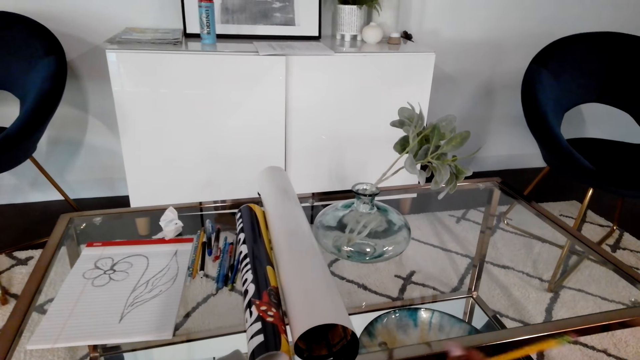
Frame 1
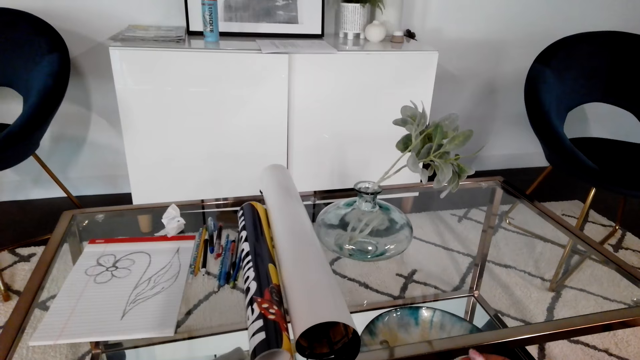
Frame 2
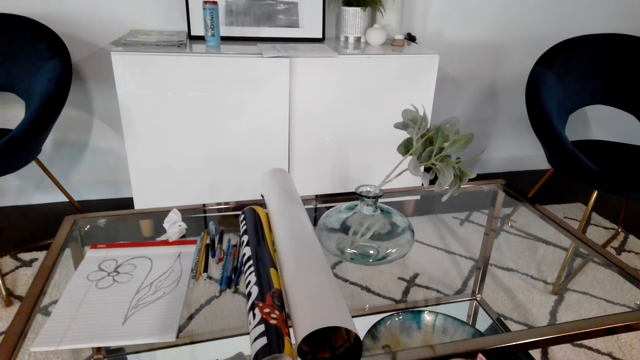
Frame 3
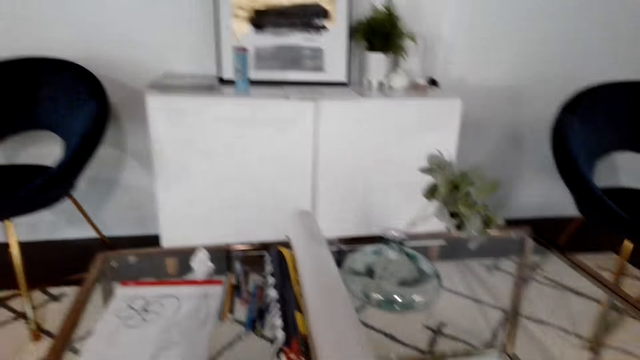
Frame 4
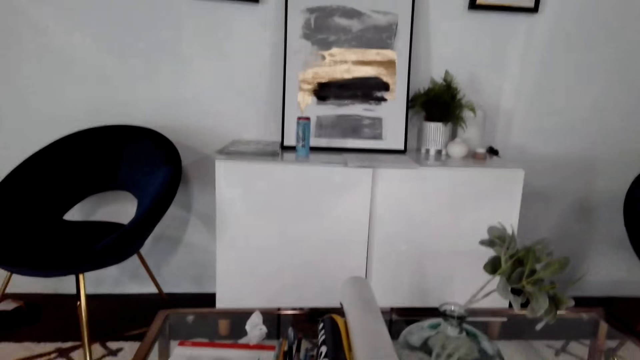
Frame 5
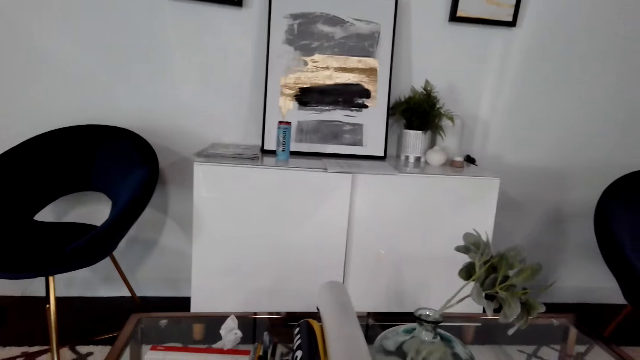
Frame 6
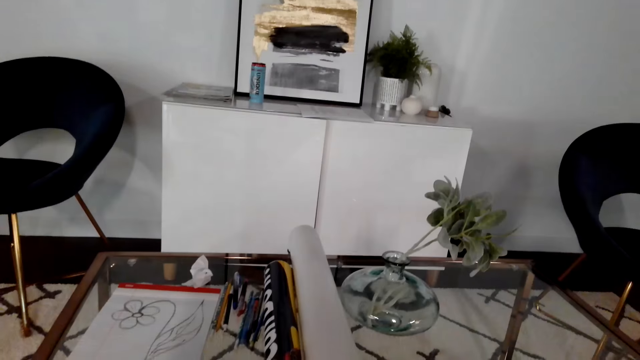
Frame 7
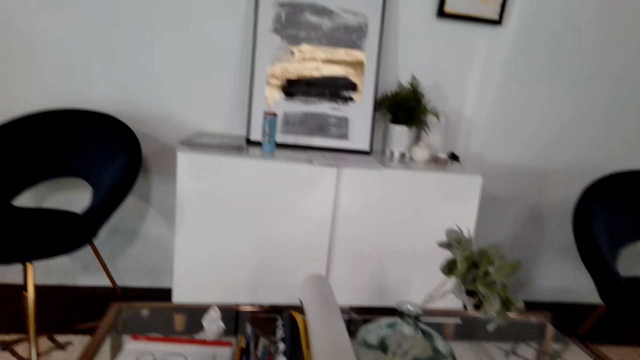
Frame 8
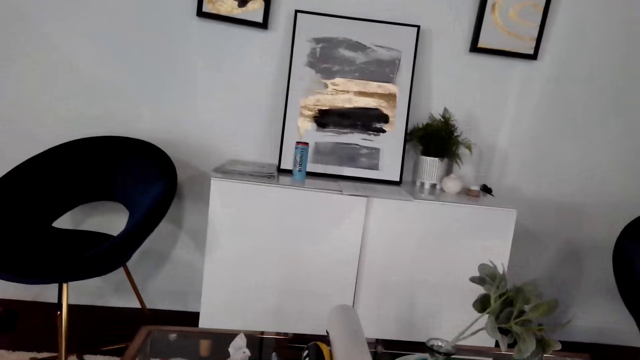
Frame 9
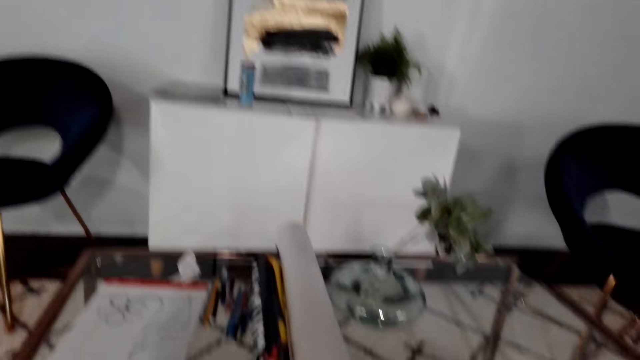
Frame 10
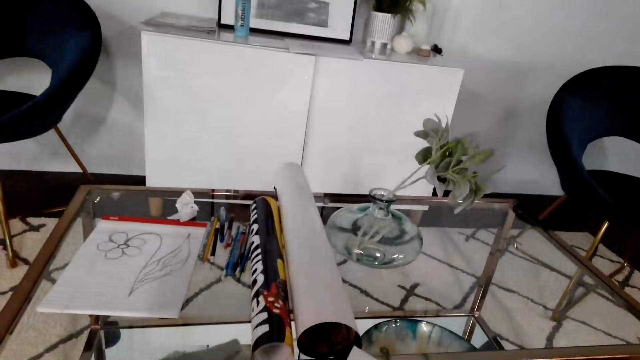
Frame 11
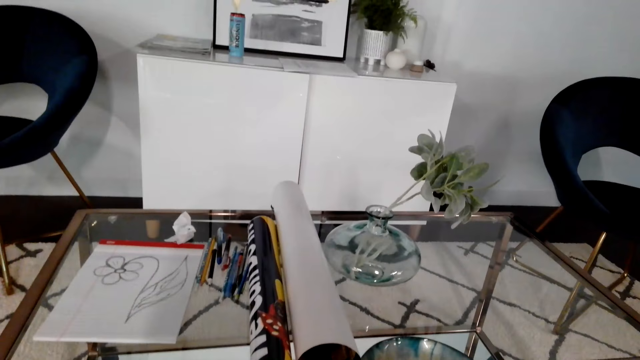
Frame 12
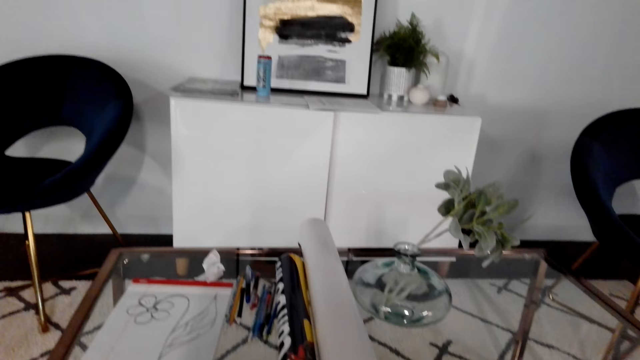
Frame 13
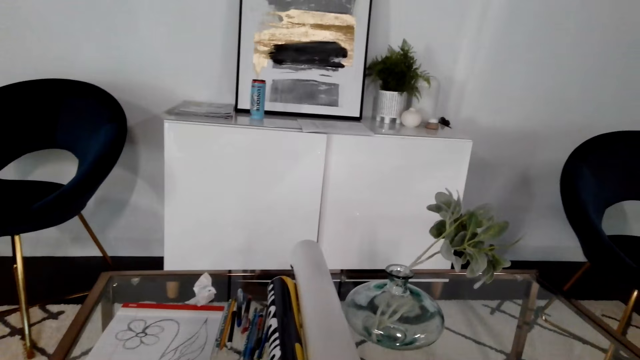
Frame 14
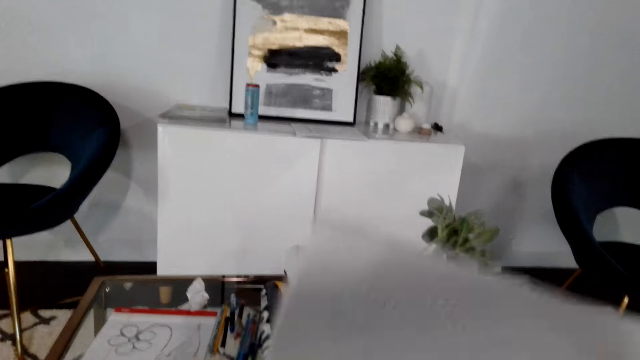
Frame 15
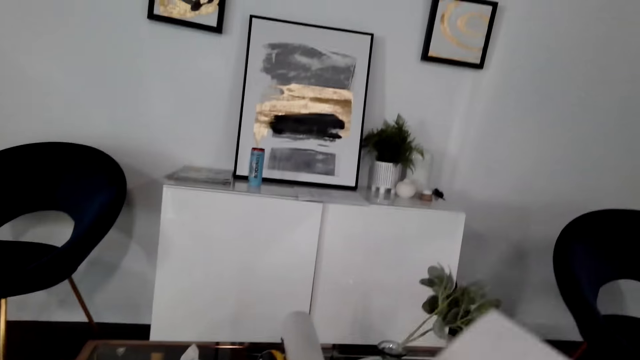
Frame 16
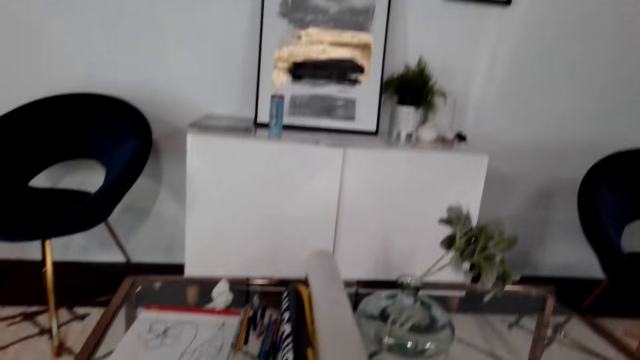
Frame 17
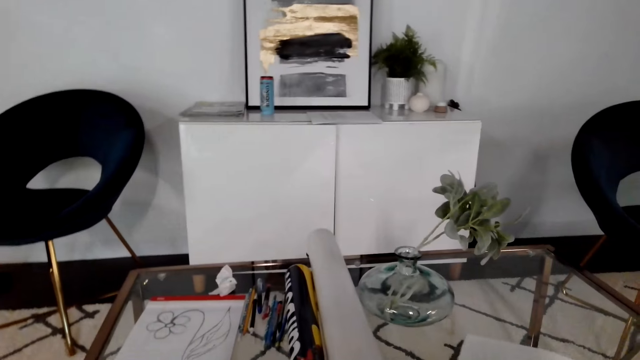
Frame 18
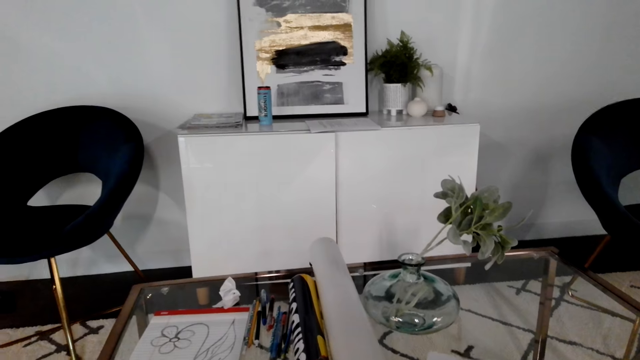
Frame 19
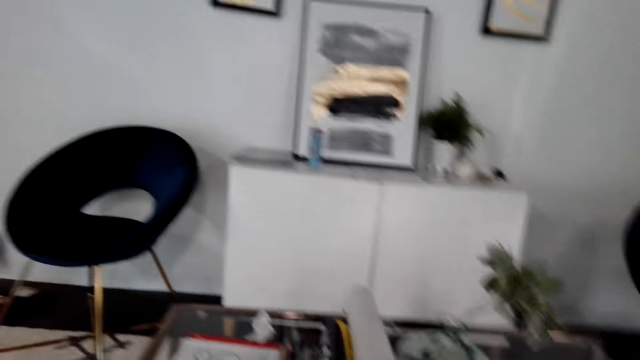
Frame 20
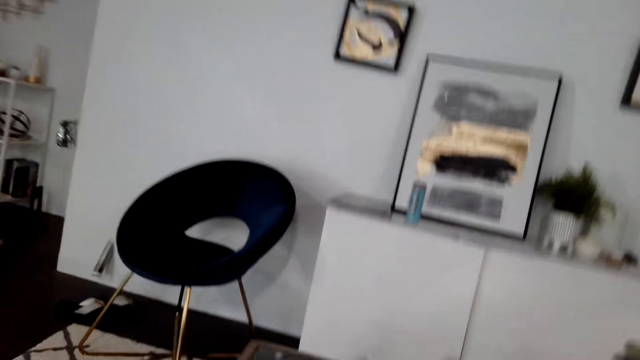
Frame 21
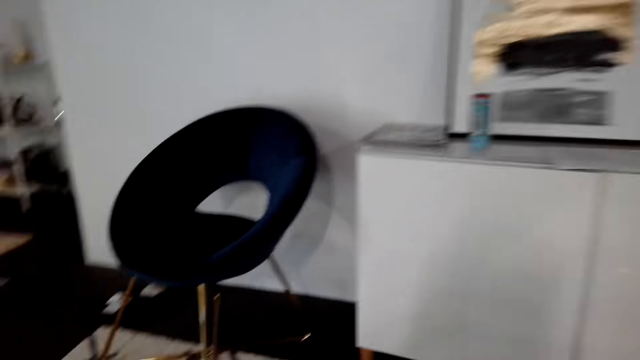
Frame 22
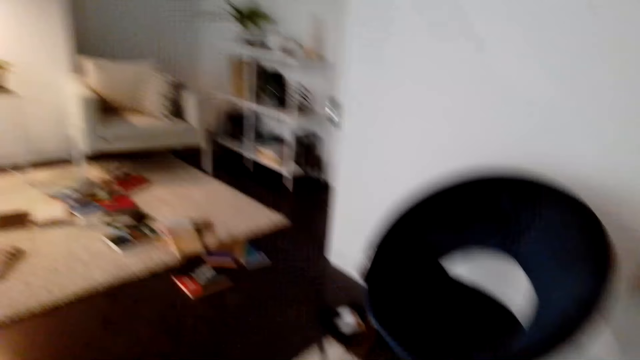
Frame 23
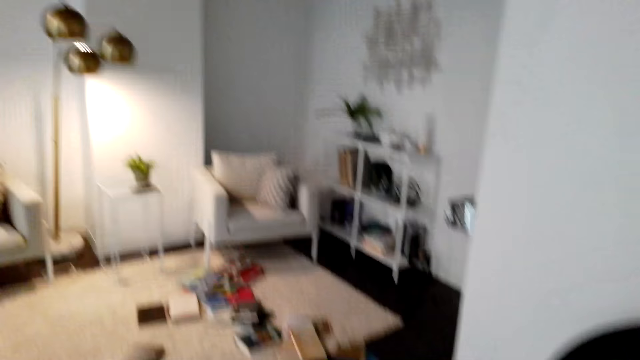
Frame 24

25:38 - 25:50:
The camera wearer looks around the room. She lifts up a book and places the book in her lap.

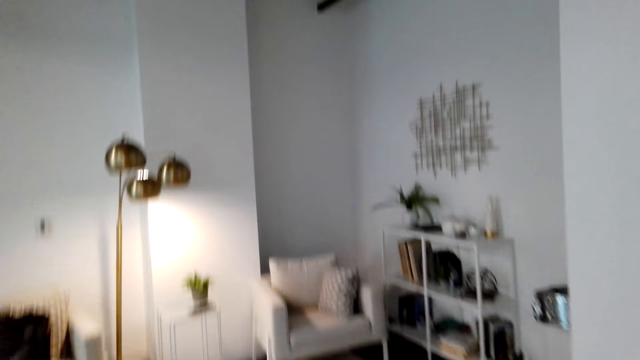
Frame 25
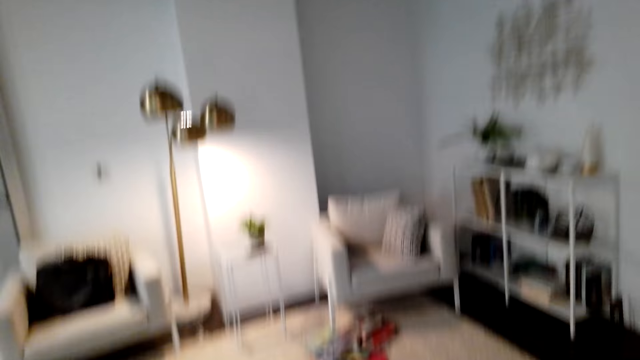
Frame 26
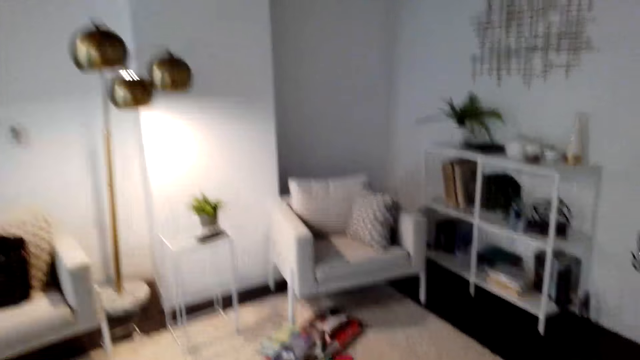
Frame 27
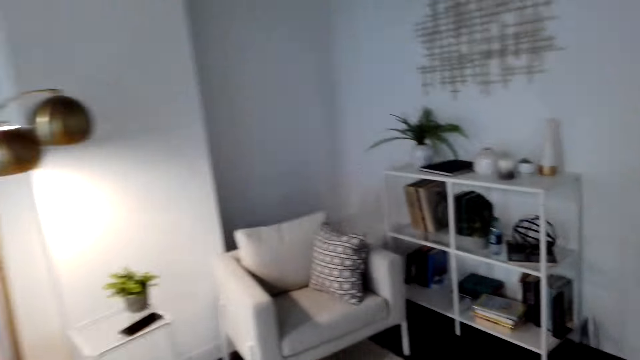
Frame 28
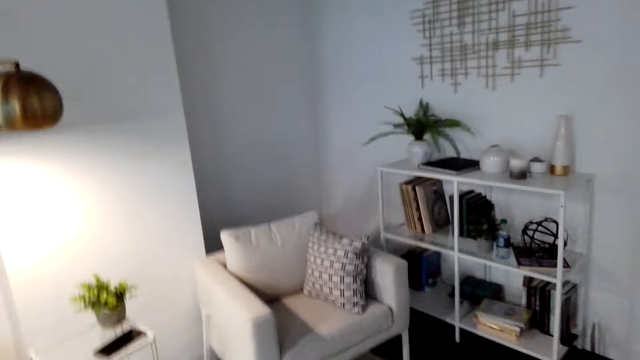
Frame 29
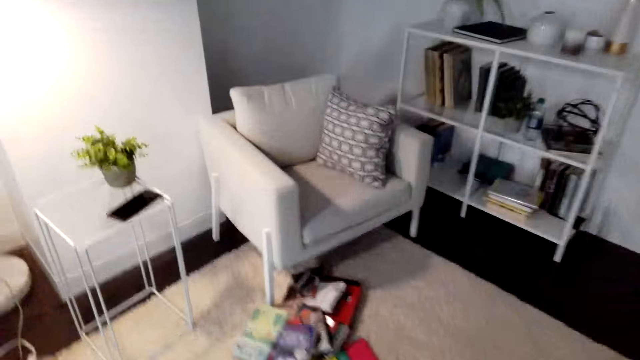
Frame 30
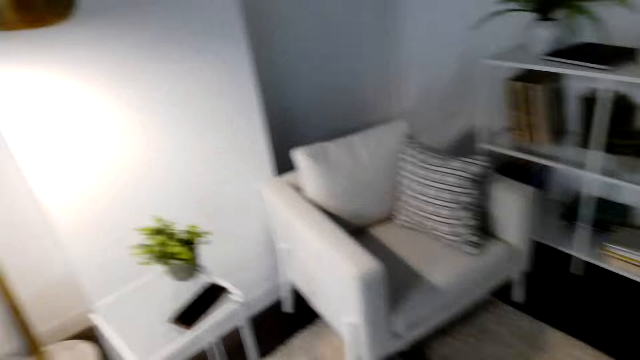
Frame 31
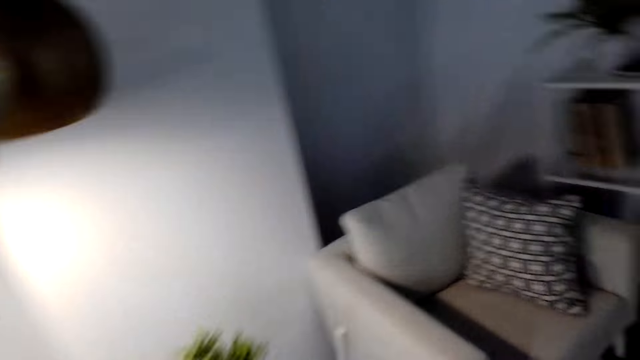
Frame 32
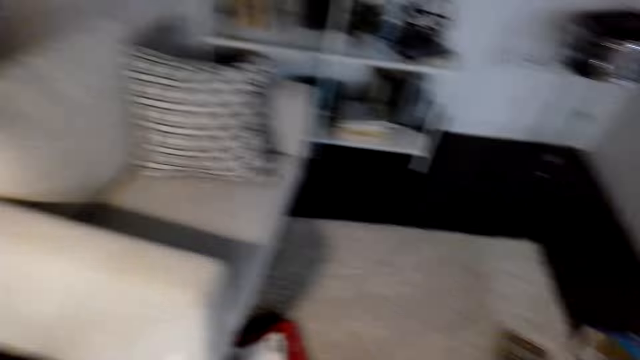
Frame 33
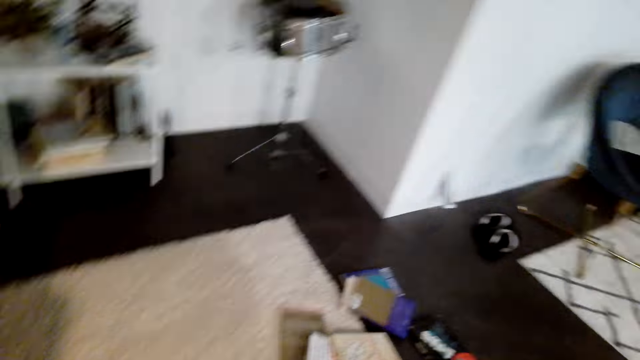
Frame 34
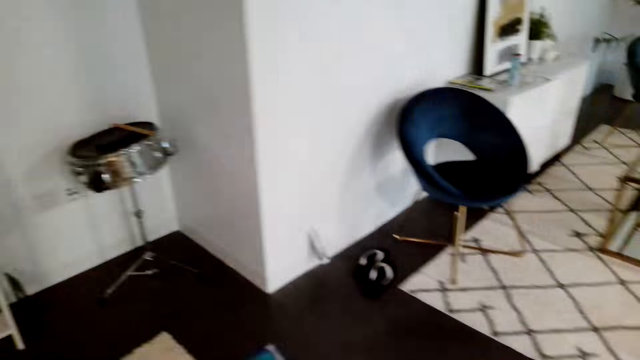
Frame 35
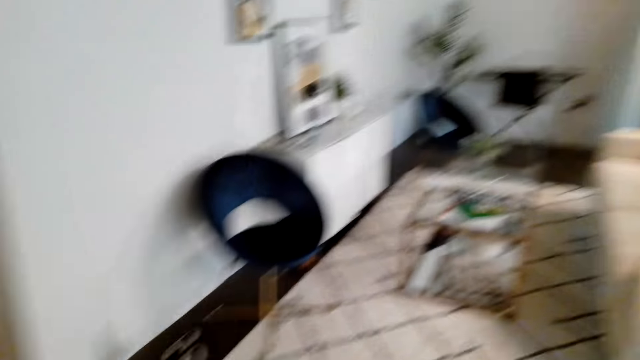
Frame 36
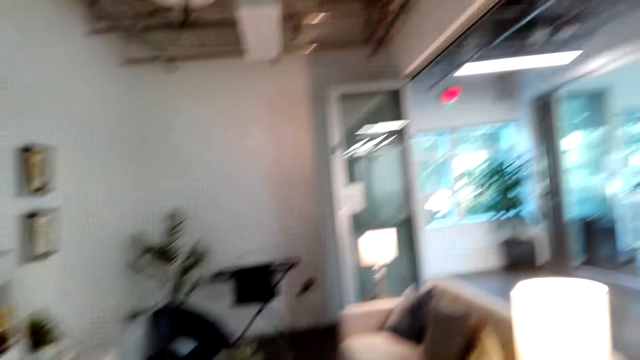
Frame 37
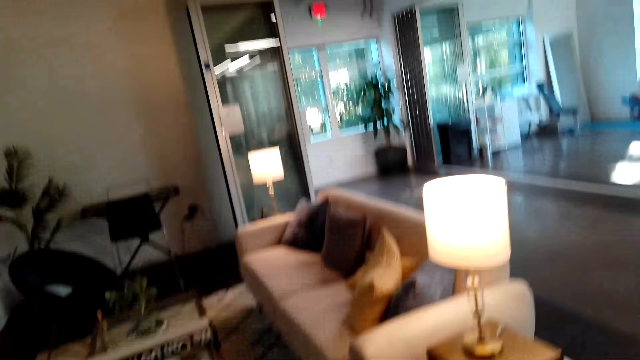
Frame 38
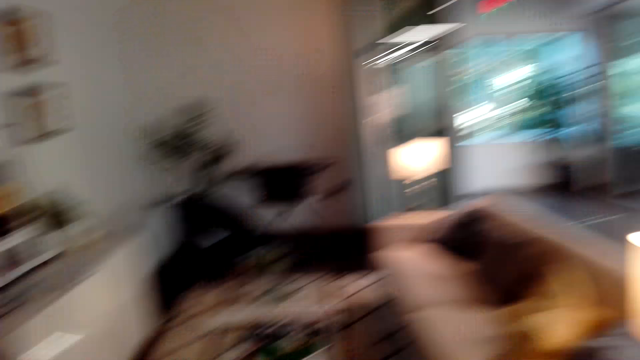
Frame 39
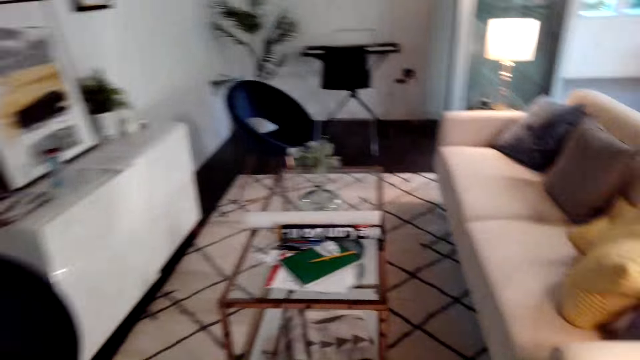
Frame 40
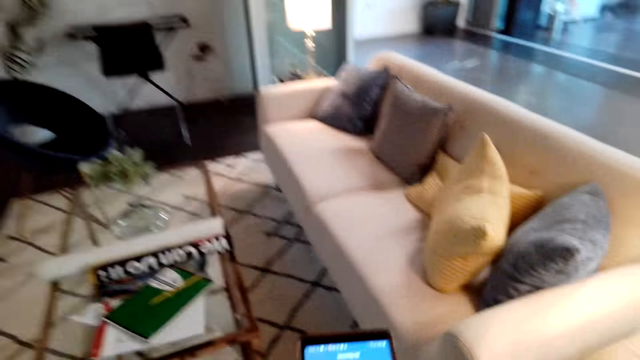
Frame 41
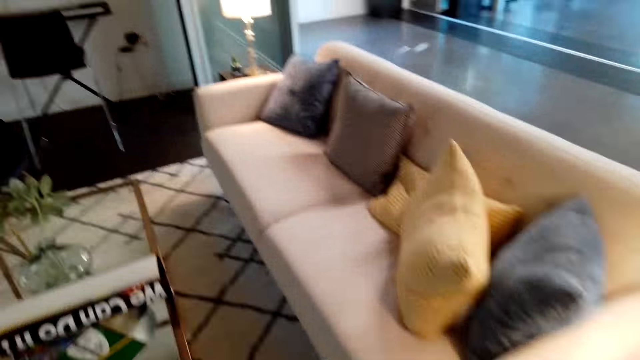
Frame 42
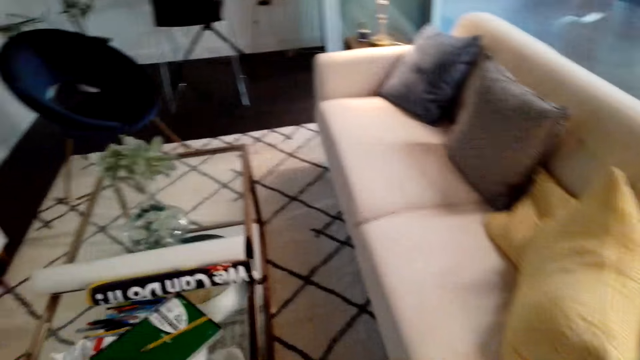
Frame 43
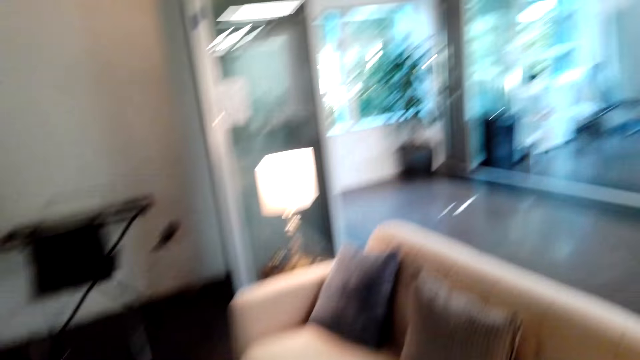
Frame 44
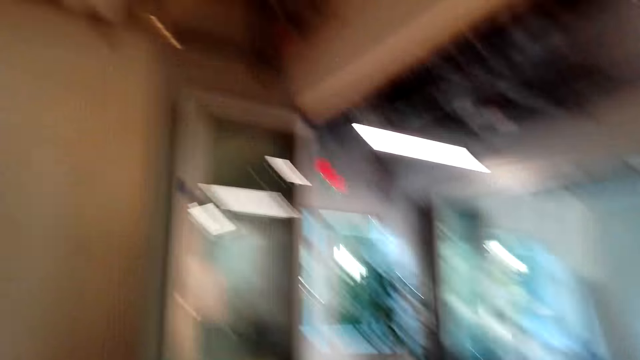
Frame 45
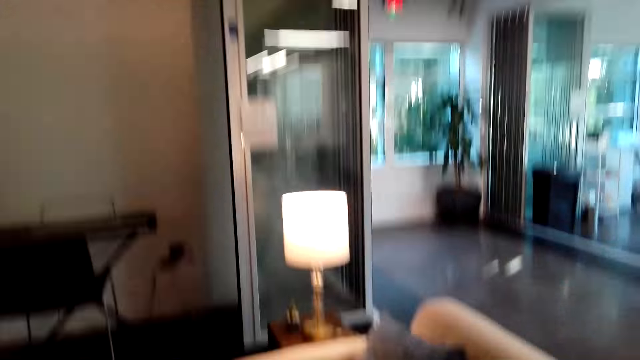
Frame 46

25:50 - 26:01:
The camera wearer walks towards the table. They pick up the mobile phone. They turn around the room and walk towards the couch.
